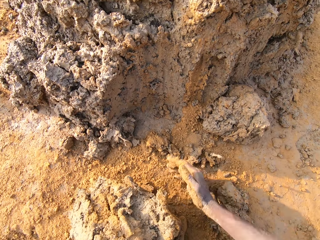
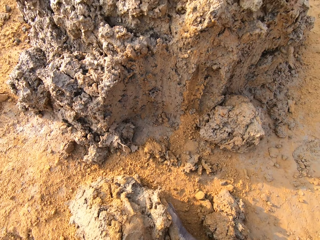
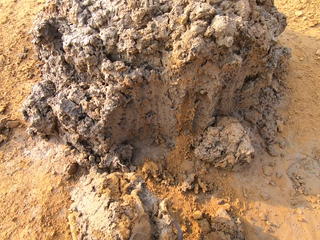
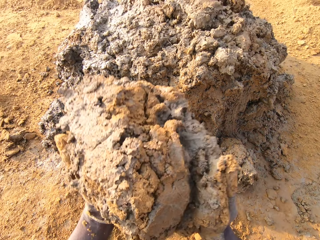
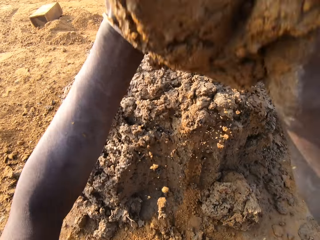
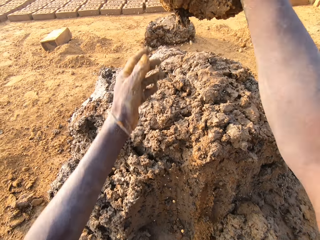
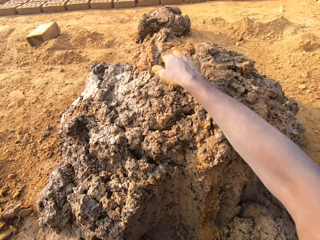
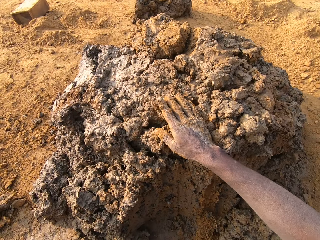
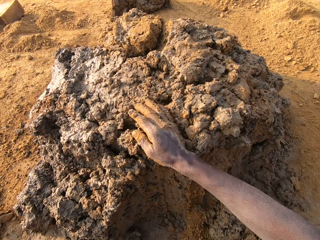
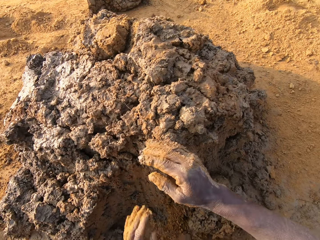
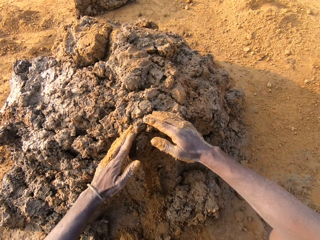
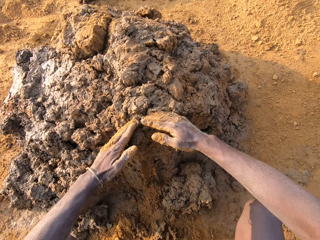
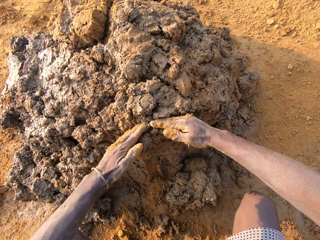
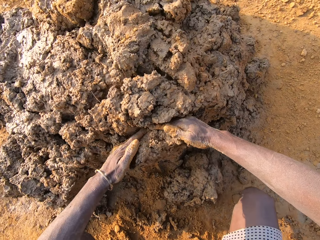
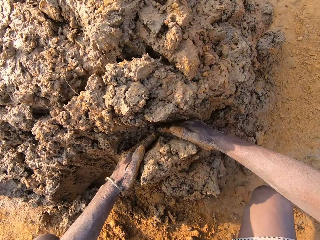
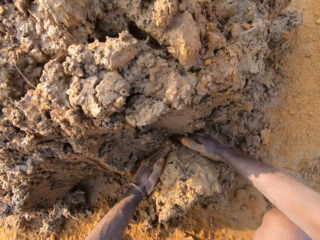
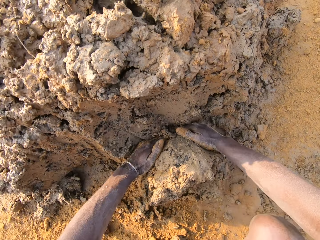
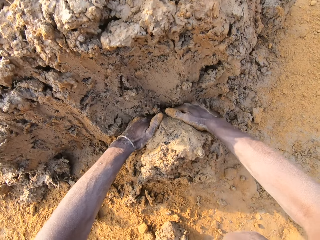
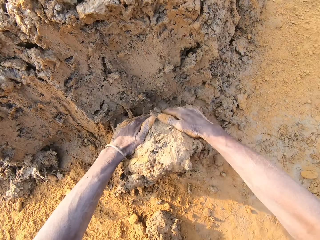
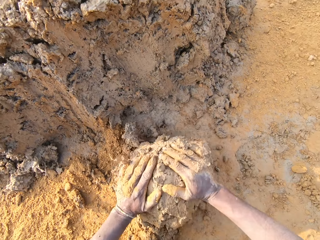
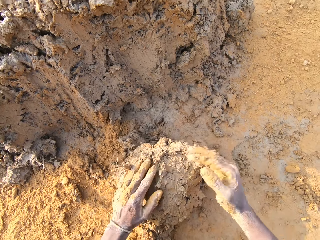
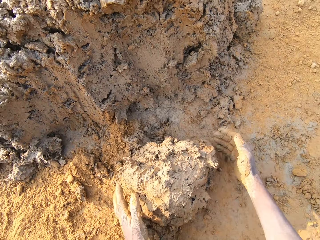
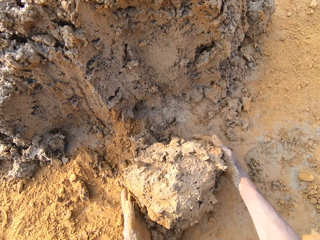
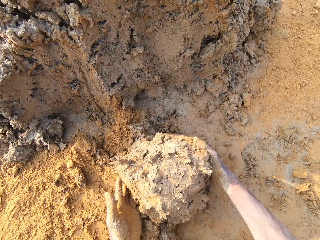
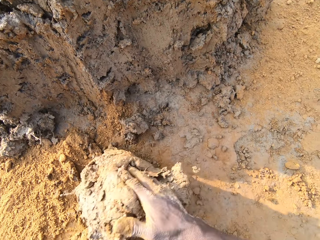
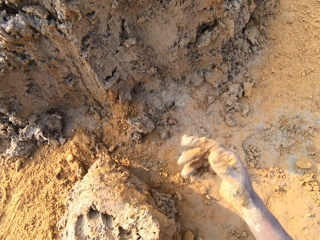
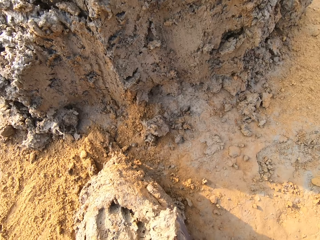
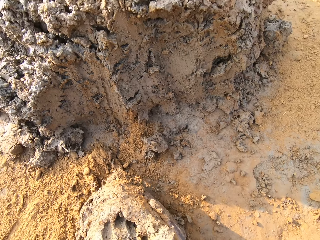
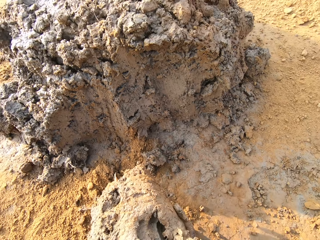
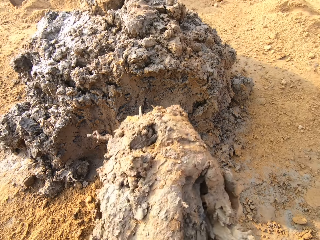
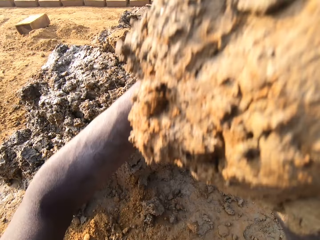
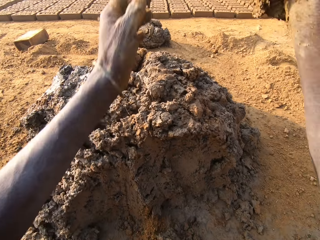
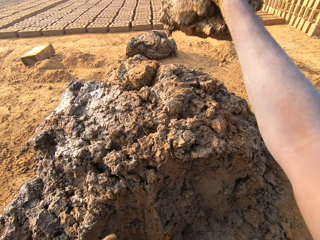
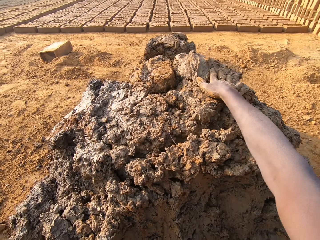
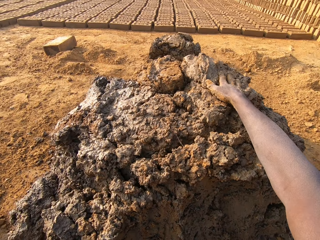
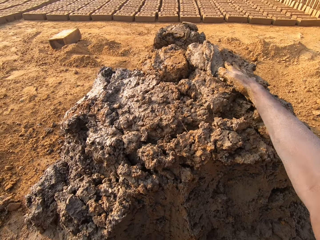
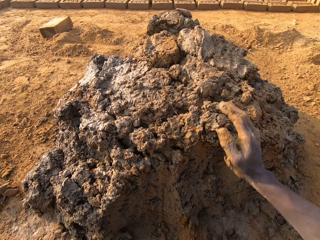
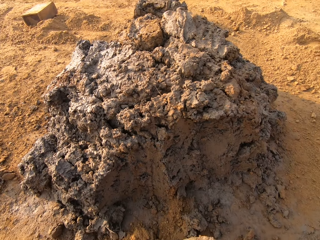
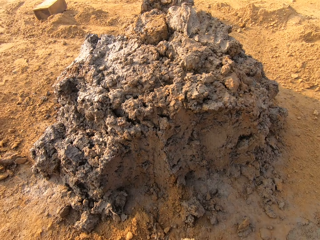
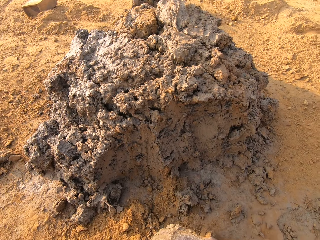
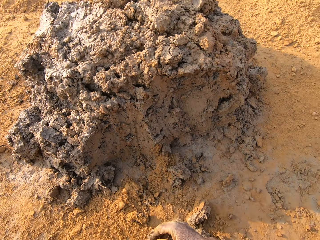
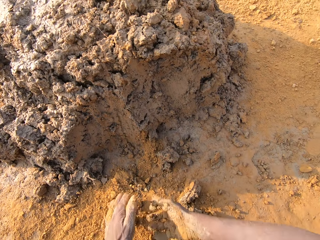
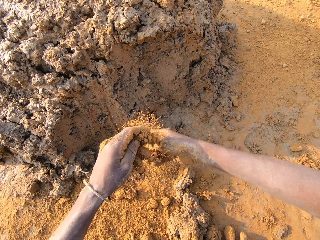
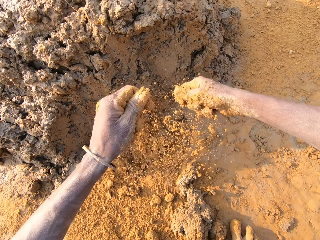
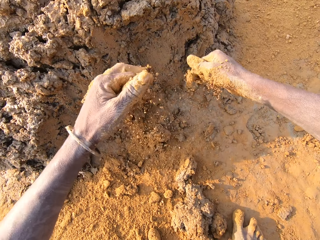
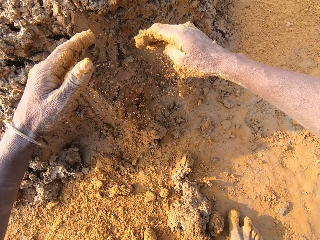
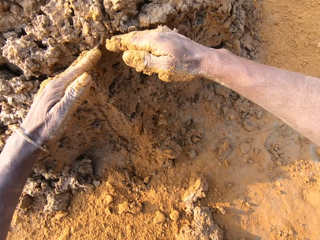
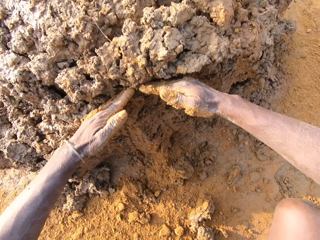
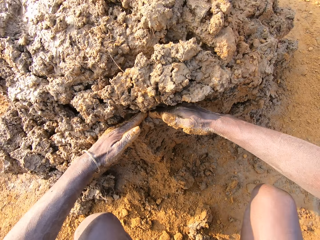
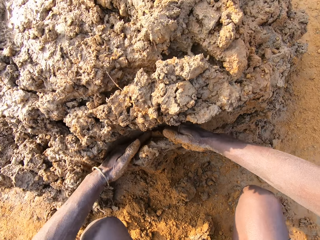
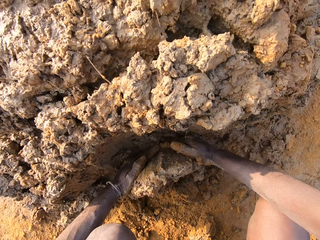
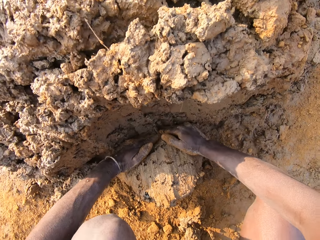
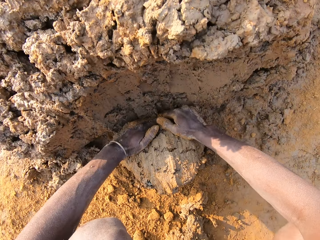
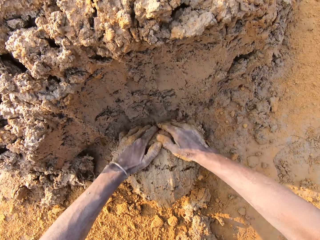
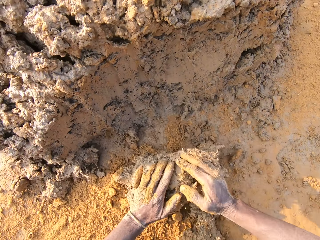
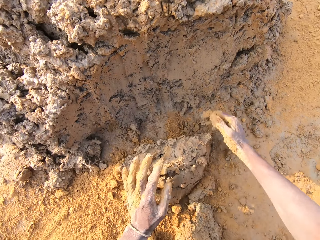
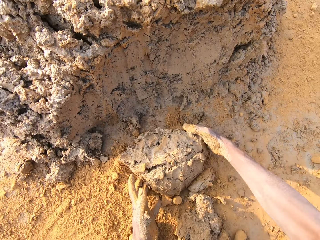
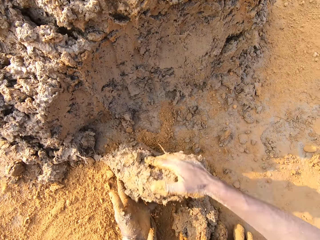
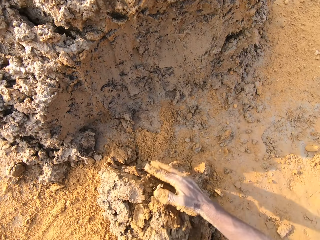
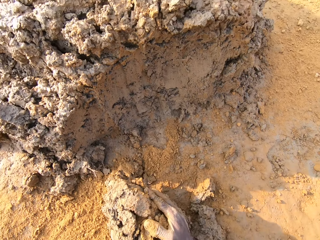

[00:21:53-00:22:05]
The camera wearer drops the concrete in his hands on the heap of concrete on the ground. He cuts a portion of the concrete from the heap of concrete on the ground with his two hands. He drops the concrete in his hands on the heap of concrete on the ground. He rubs soil on his hands. He cuts a portion of the concrete from the heap of concrete on the ground with his two hands.

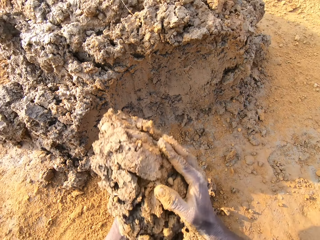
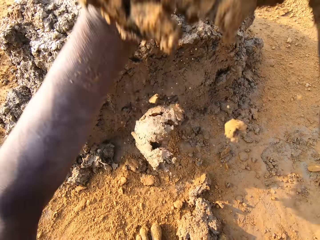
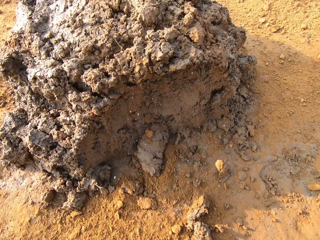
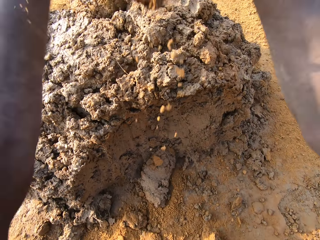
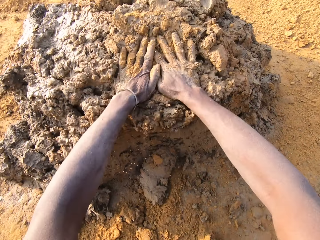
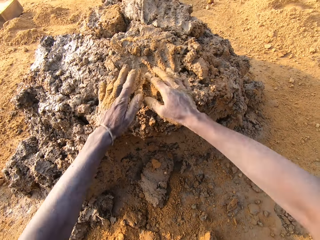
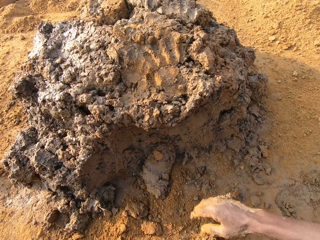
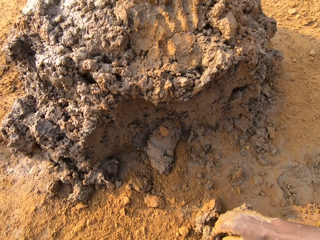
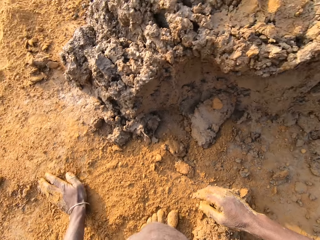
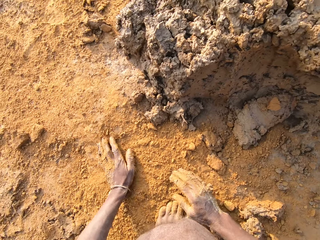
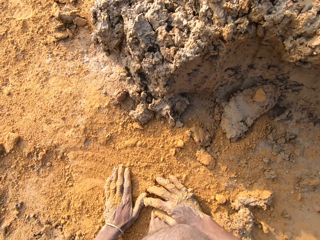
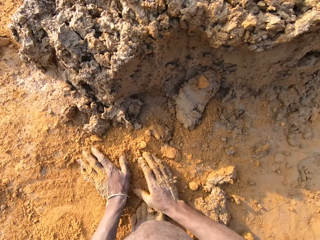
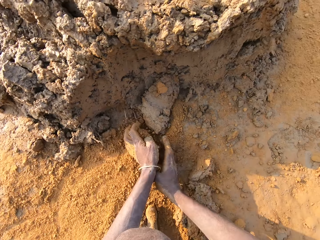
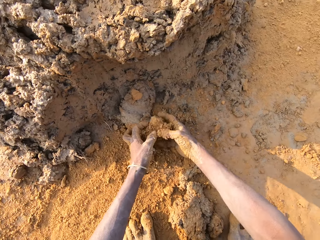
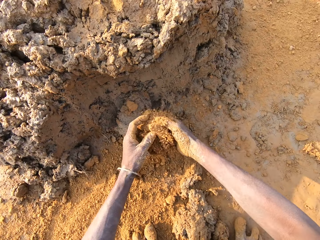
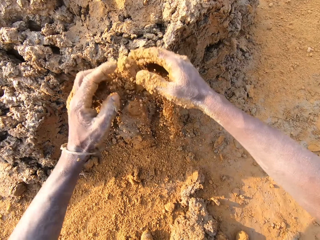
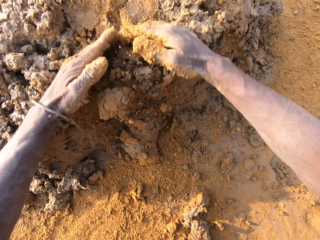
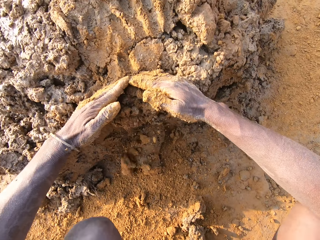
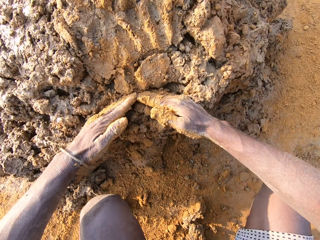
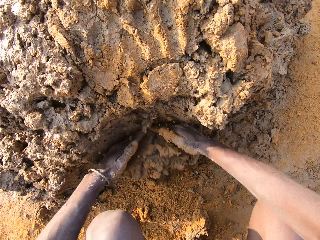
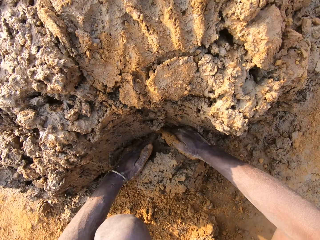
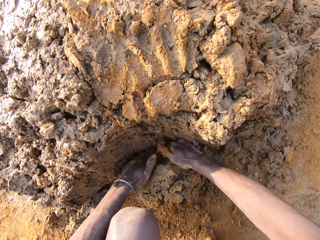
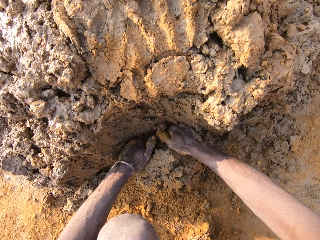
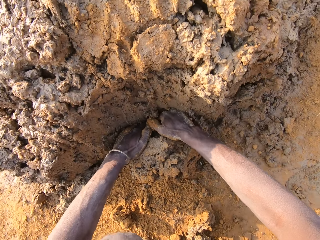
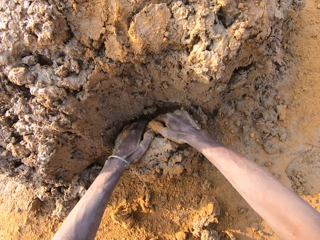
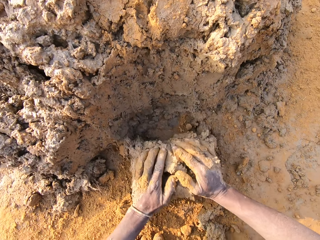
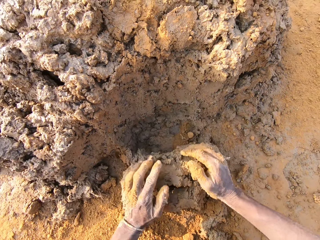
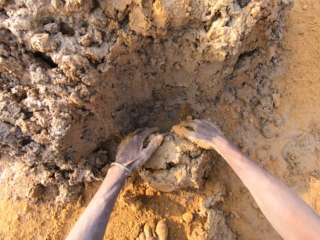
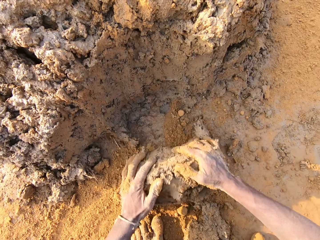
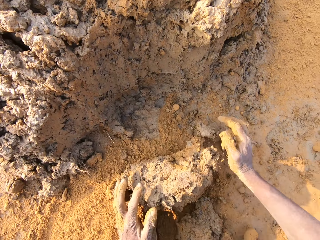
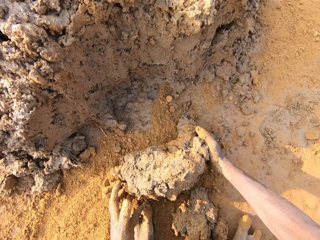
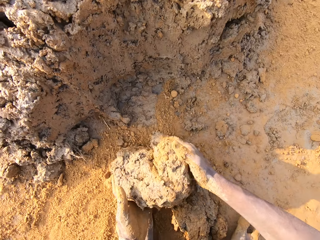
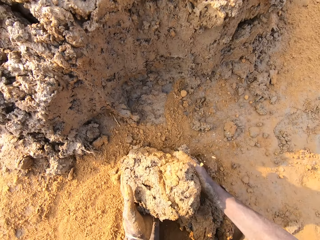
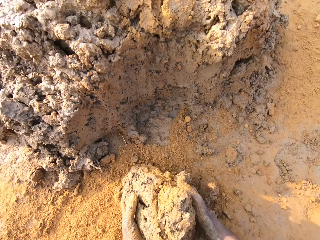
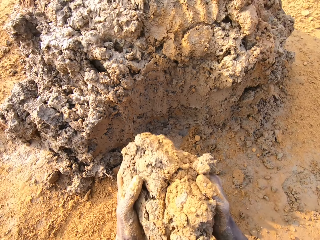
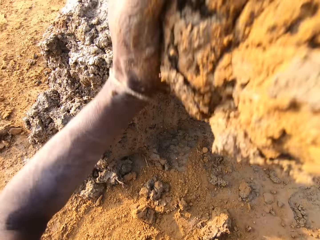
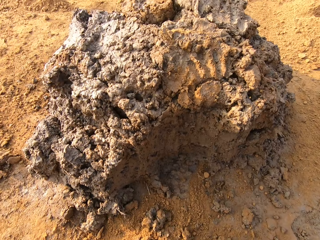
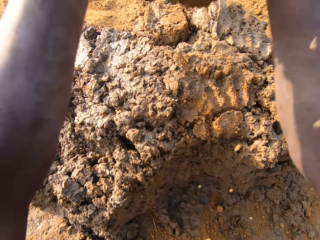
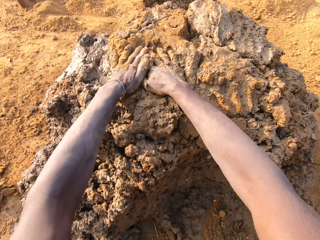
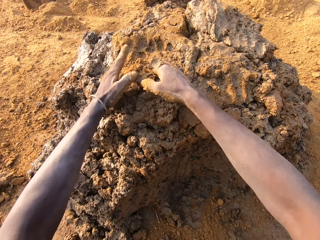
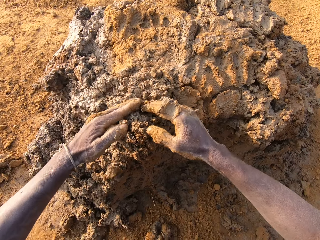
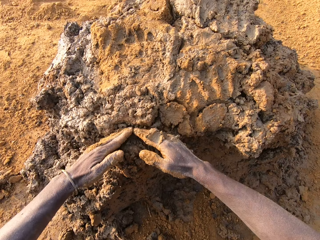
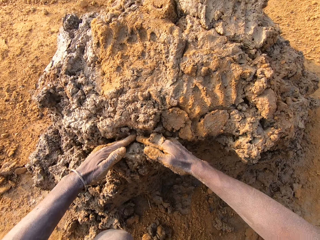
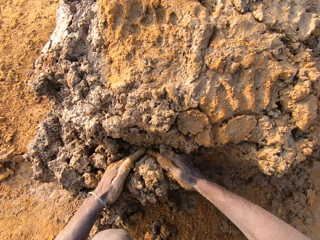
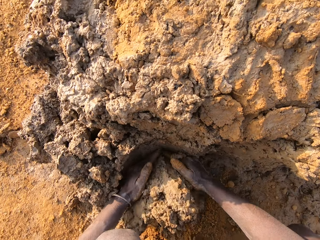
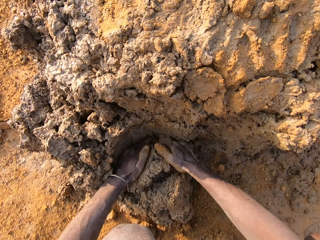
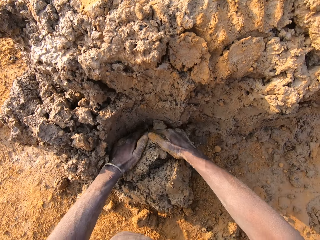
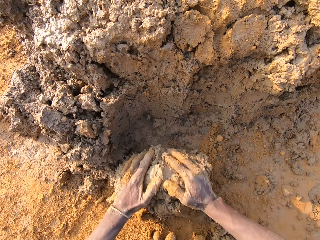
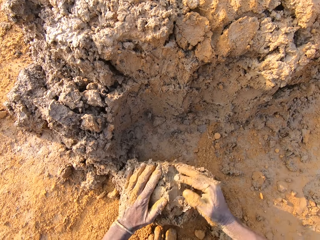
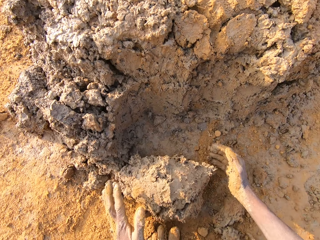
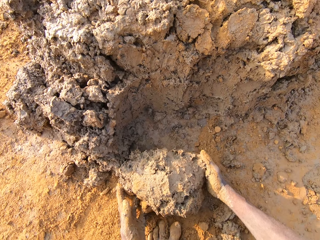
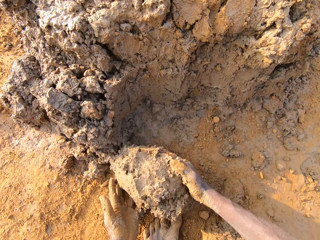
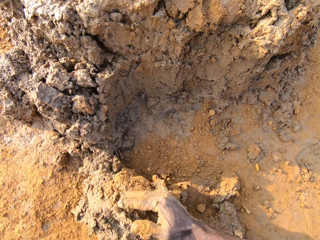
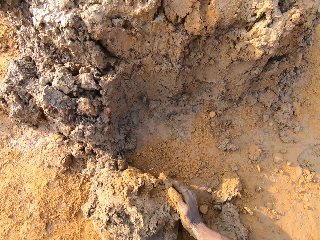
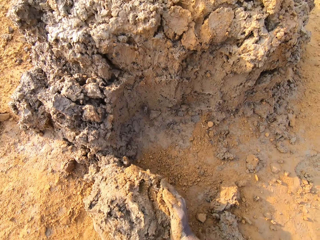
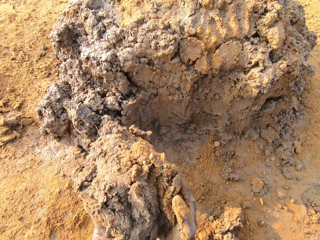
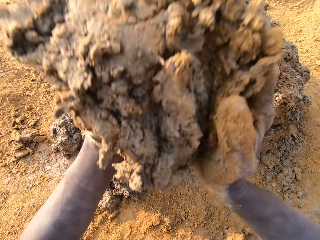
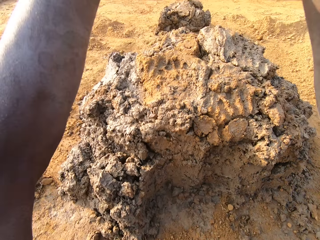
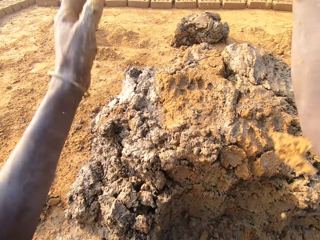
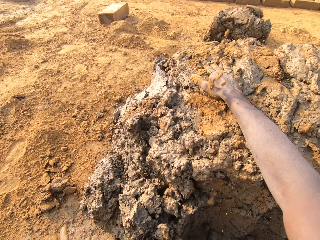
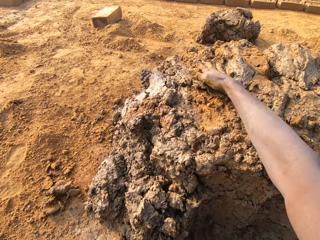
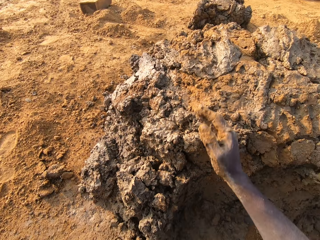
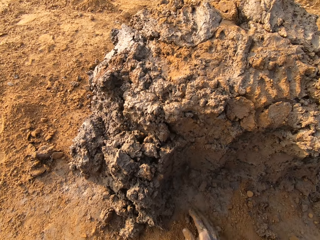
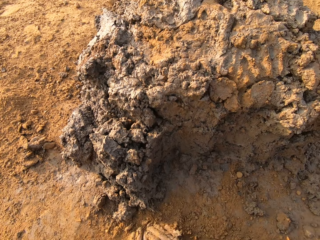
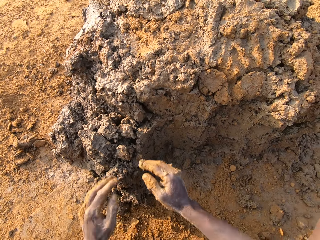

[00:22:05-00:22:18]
The camera wearer collects clay. He drops the concrete in his hands on the heap of concrete on the ground. He rubs his hands with sand. He accumulates the clay. He cuts a portion of the concrete from the heap of concrete on the ground with his two hands. He drops the concrete in his hands on the heap of concrete on the ground. He gathers the clay. He cuts a portion of the concrete from the heap of concrete on the ground with his two hands. He drops the concrete in his hands on the heap of concrete on the ground.
